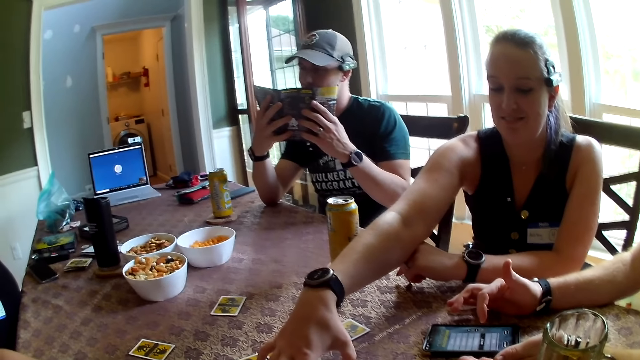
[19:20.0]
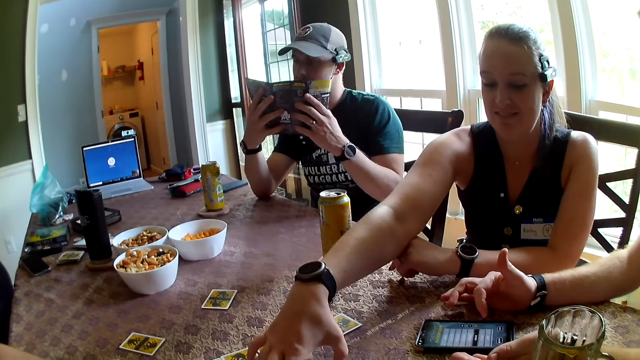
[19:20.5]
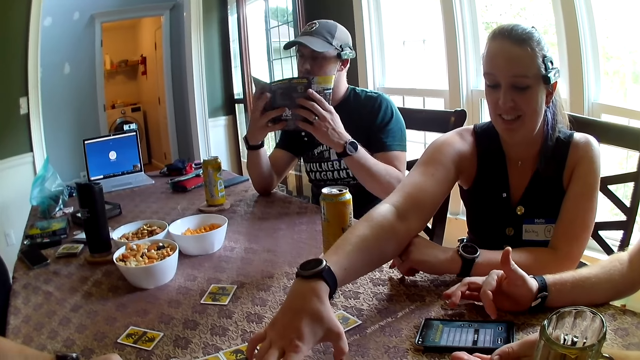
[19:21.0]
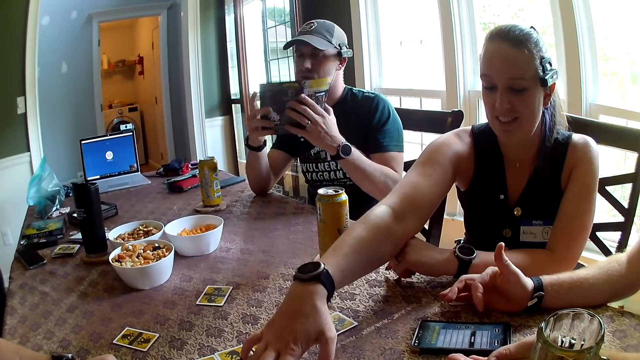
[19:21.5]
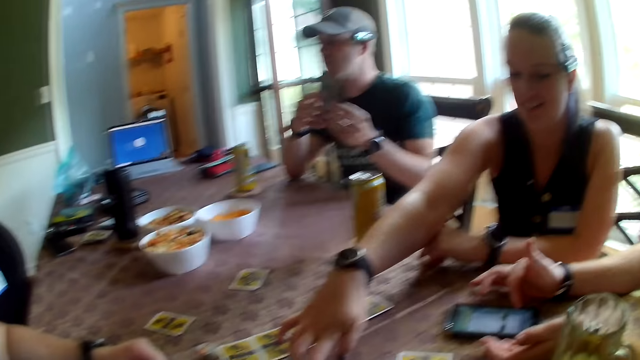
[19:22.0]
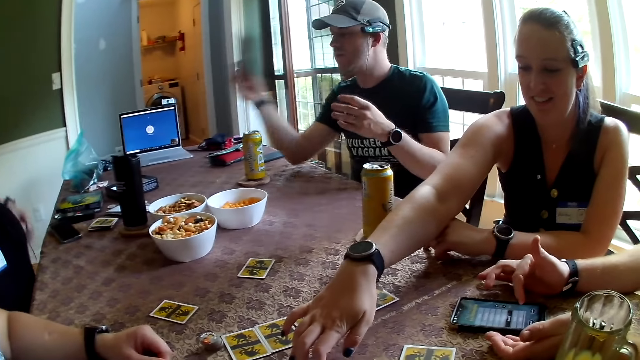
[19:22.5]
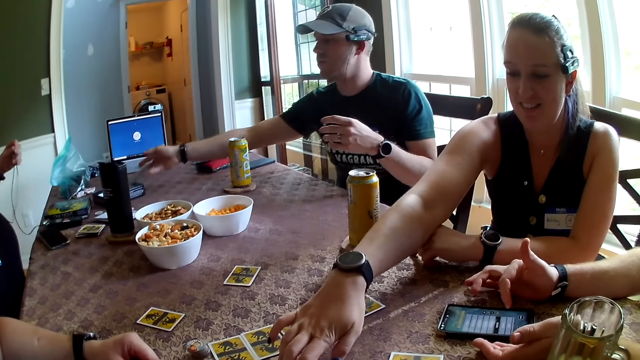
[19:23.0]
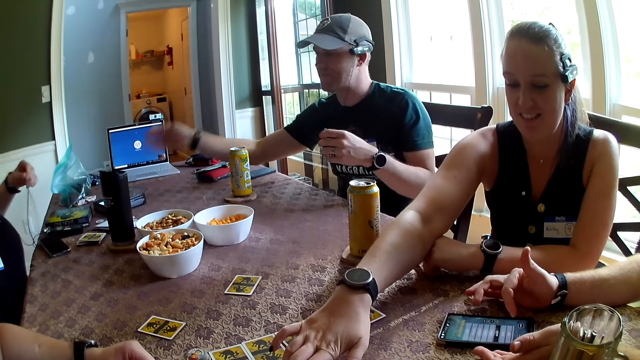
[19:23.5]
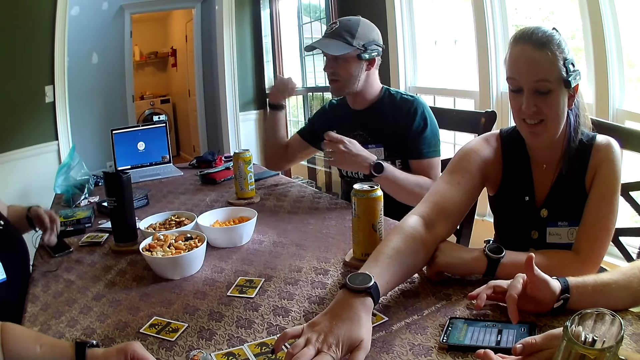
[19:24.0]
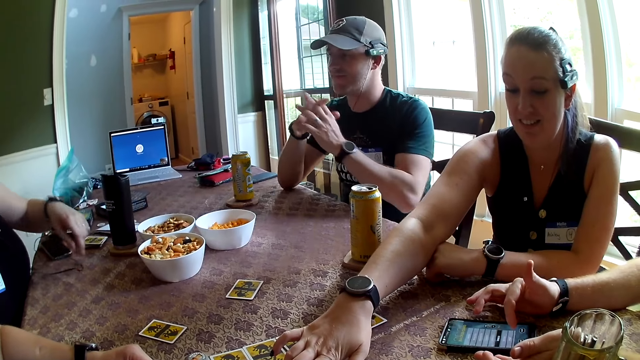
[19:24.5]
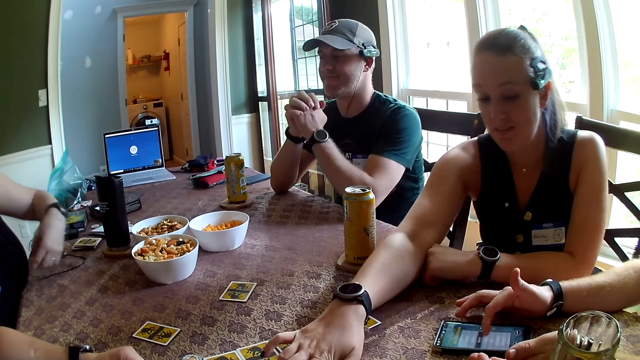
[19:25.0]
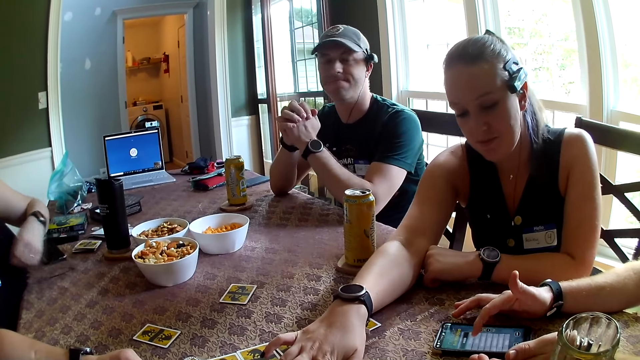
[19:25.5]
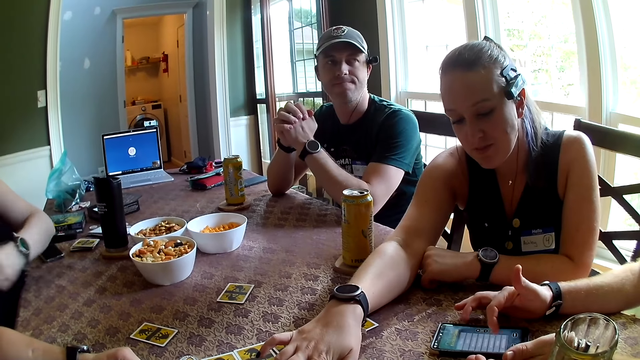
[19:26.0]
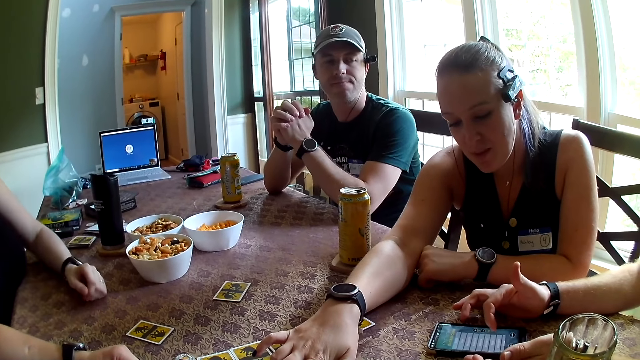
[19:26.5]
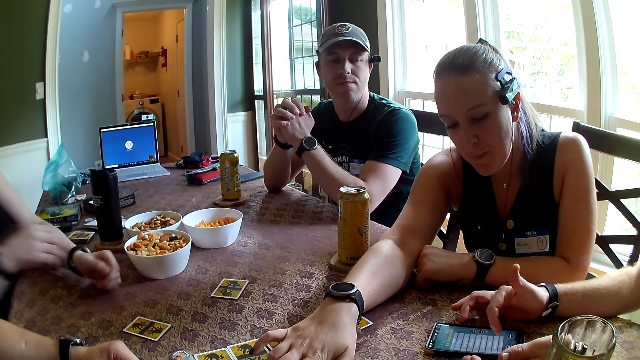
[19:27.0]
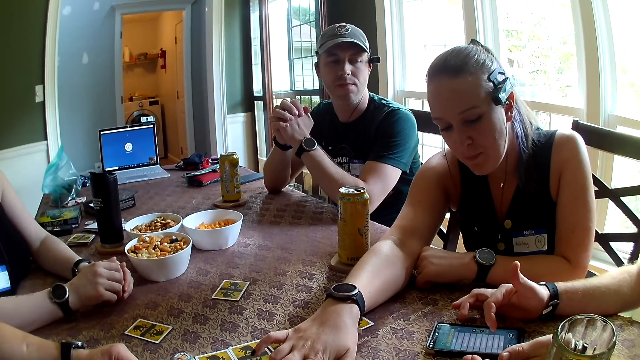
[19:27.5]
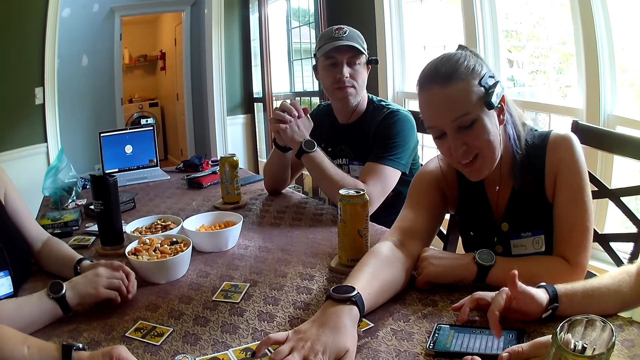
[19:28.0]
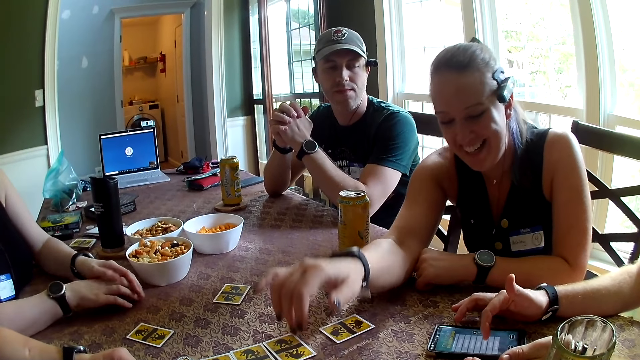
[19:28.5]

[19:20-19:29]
The man closes the manual in his hands and drops the manual in the box on a table. The woman drops a cable in her left hand on the table.

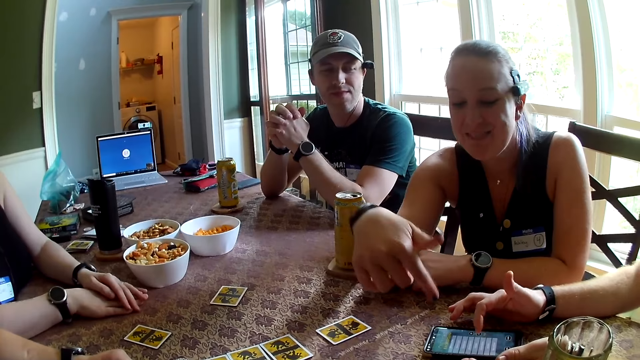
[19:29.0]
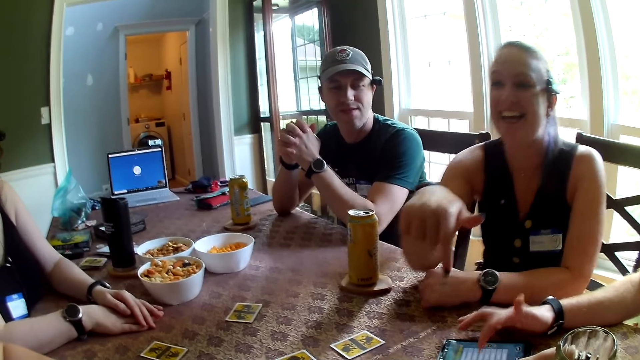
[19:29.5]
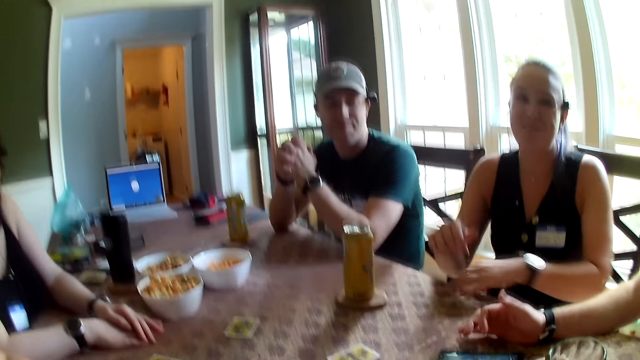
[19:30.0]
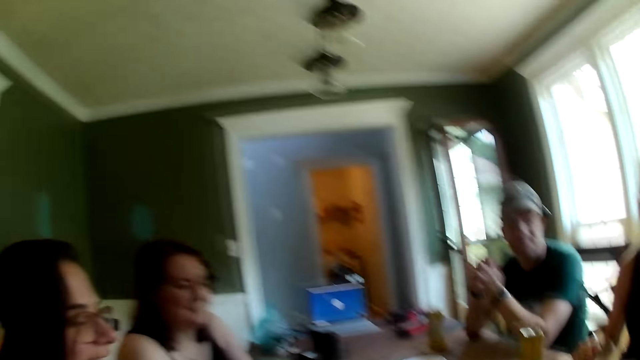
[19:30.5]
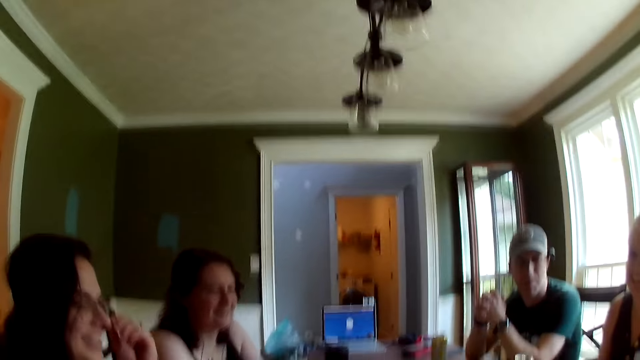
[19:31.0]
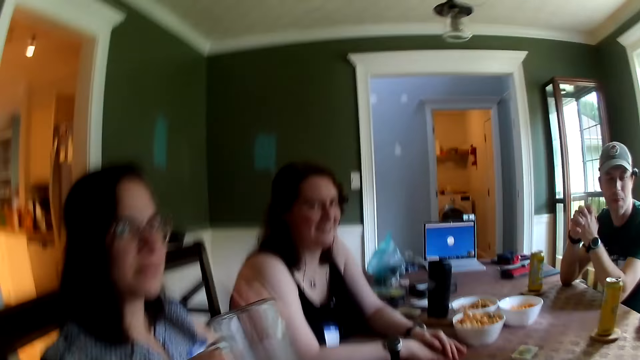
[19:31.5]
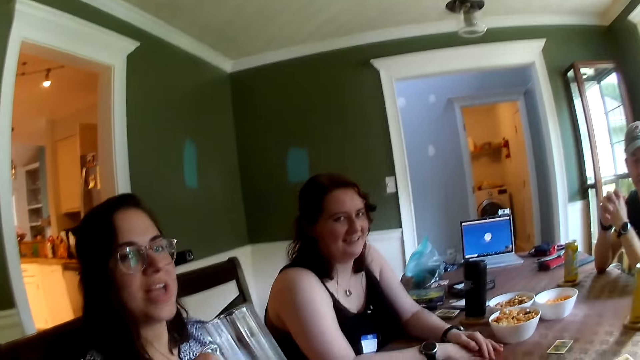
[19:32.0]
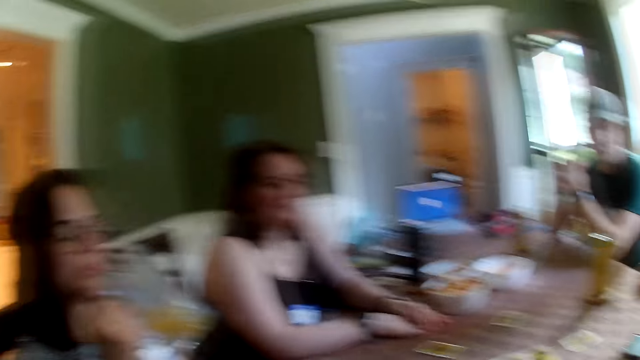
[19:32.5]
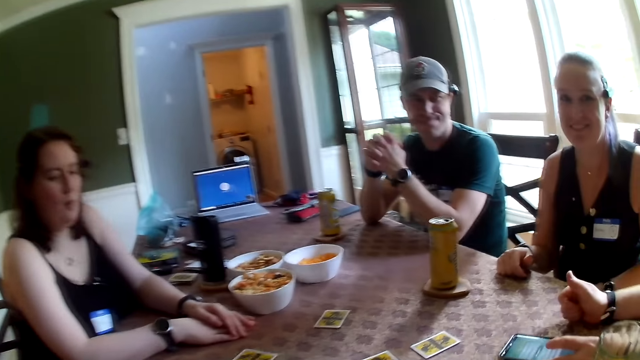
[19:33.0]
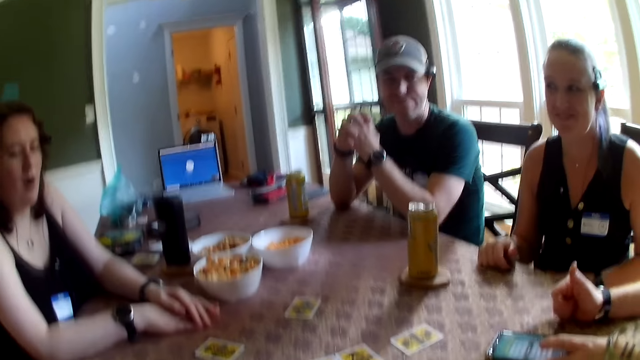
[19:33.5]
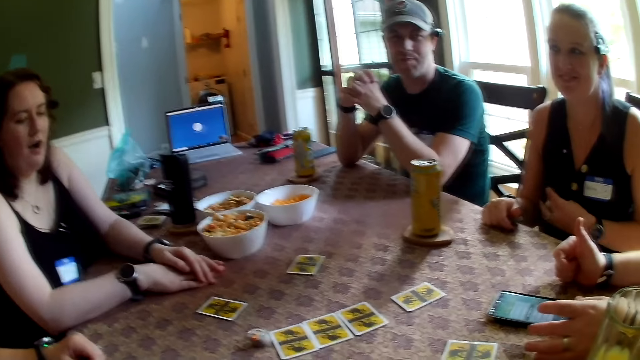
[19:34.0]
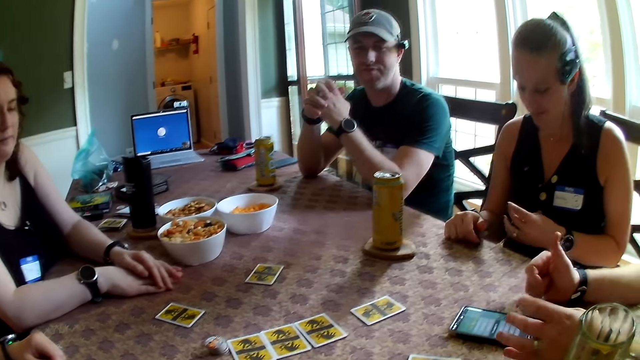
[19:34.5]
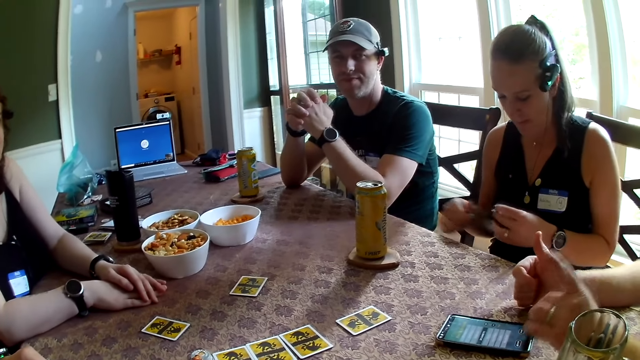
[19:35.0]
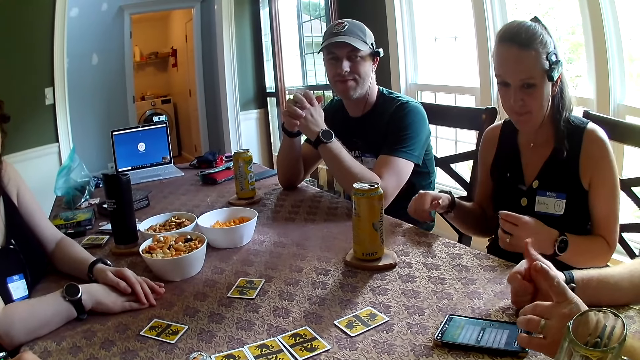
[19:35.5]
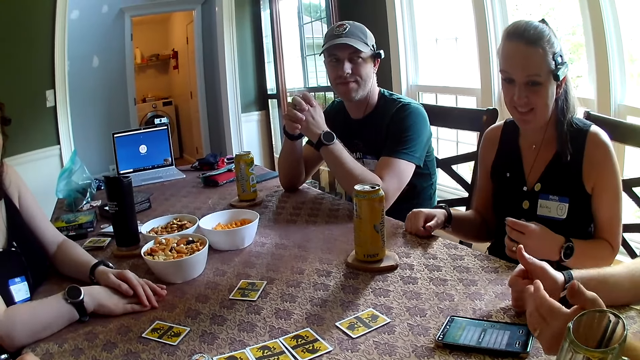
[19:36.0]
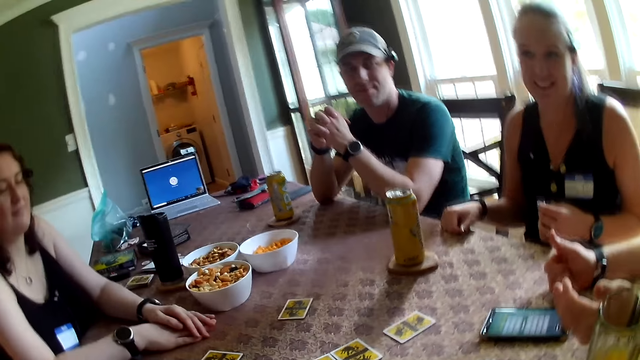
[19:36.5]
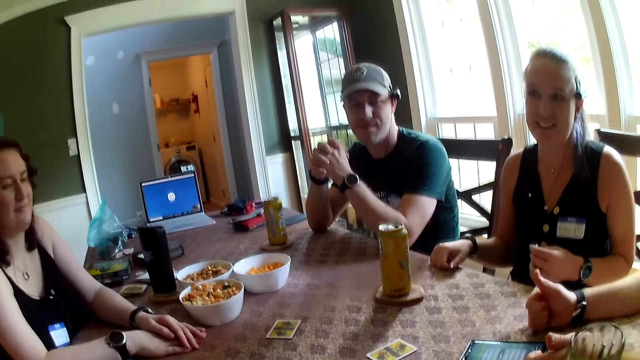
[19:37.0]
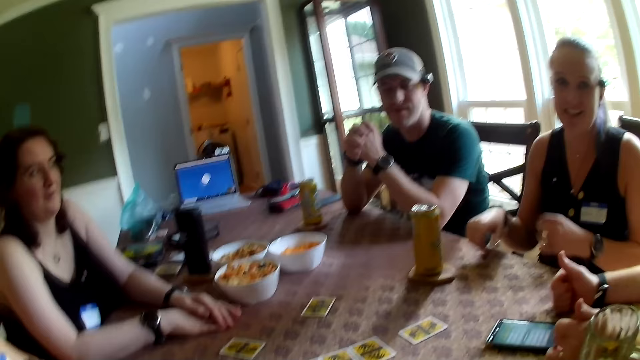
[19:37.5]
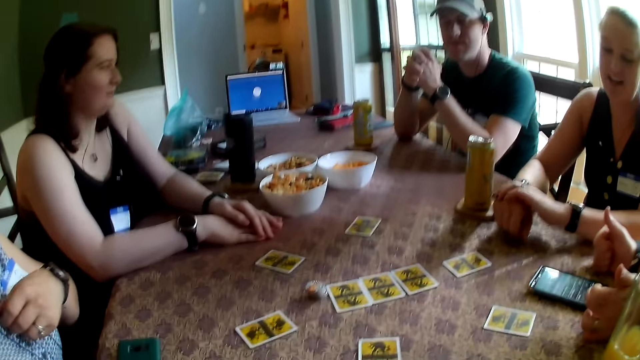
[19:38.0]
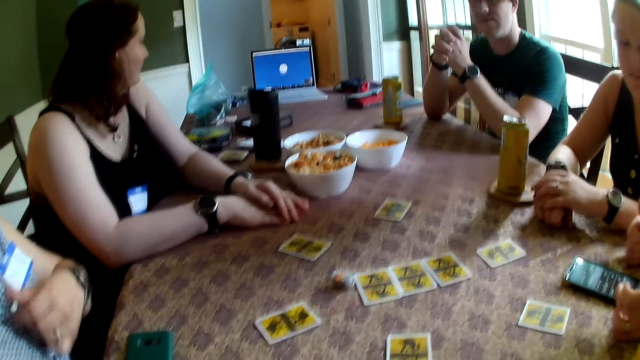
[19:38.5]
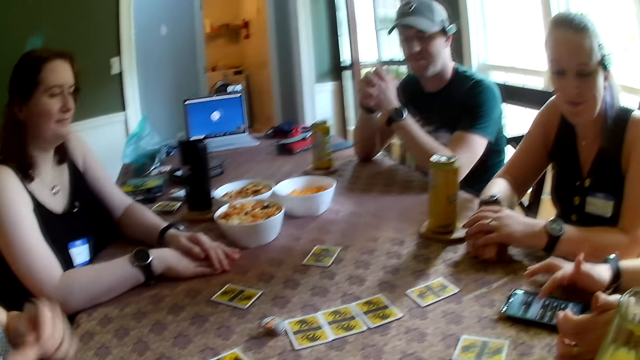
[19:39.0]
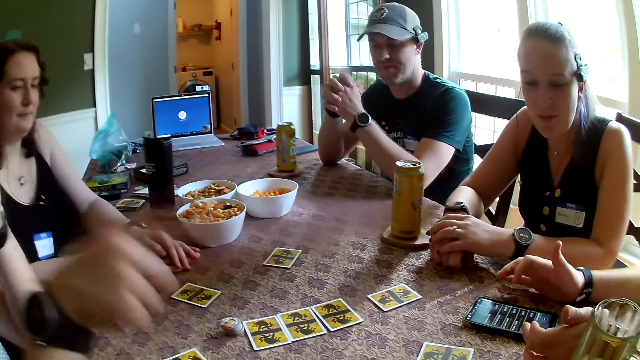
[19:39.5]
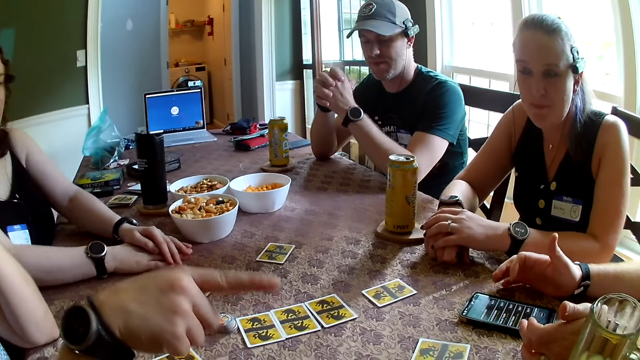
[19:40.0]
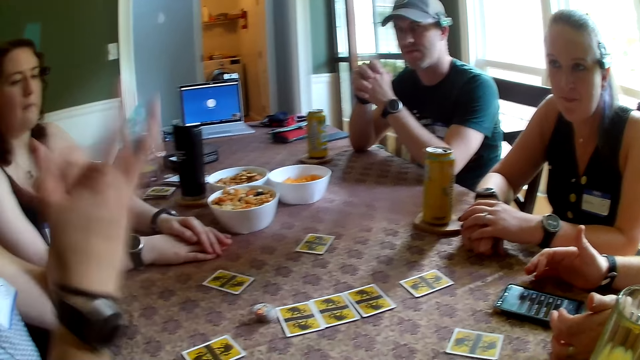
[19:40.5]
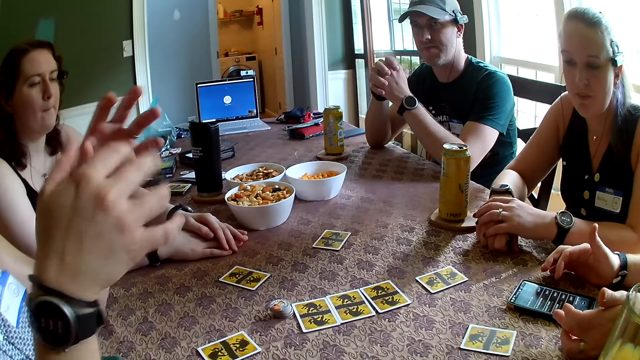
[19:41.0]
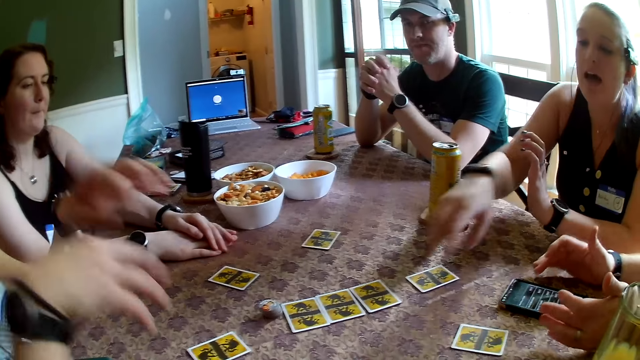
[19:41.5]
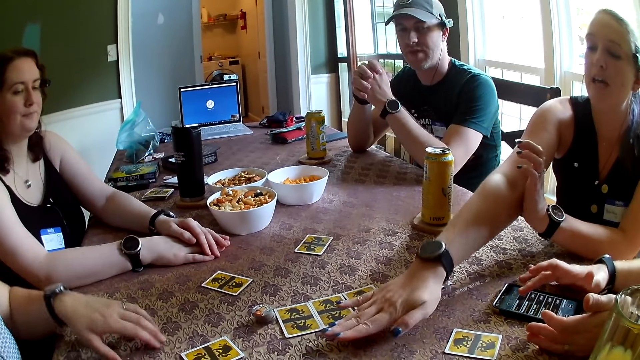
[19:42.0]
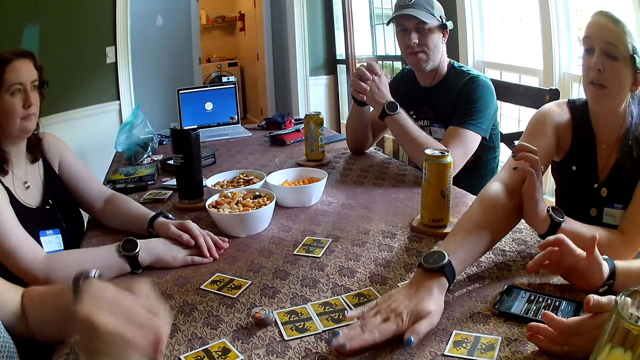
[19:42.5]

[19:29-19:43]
A woman holds a glass of juice with her right hand. A man operates the phone on the table with his right index finger. The first woman points at another man with her right index finger. Another woman stretches her right hand.
